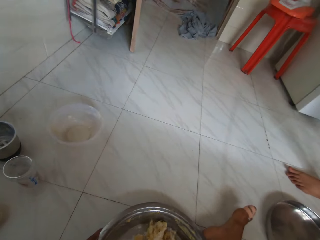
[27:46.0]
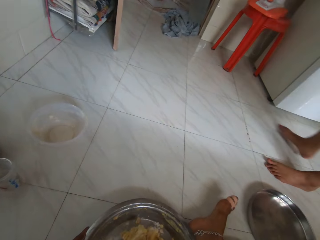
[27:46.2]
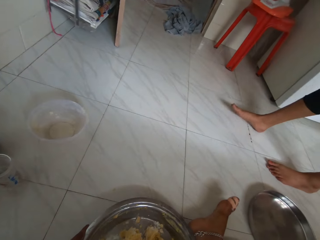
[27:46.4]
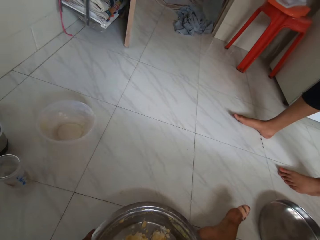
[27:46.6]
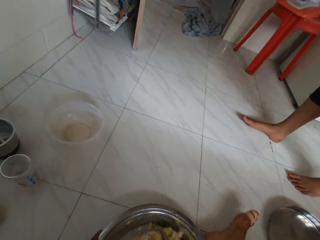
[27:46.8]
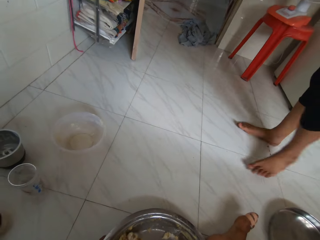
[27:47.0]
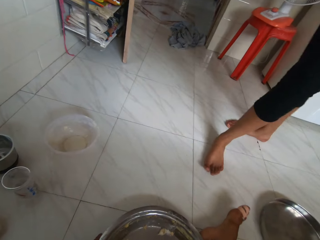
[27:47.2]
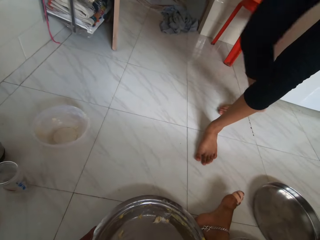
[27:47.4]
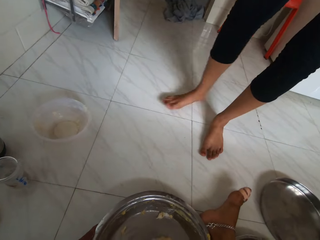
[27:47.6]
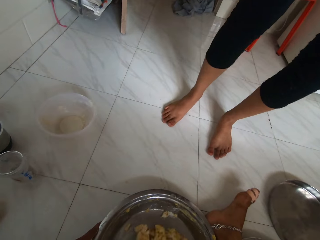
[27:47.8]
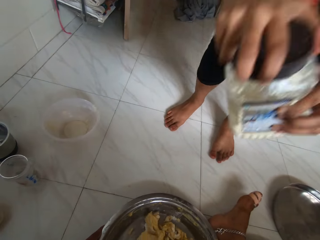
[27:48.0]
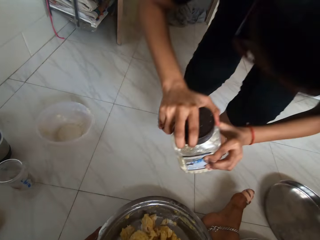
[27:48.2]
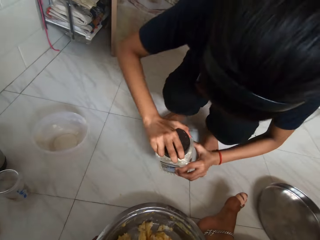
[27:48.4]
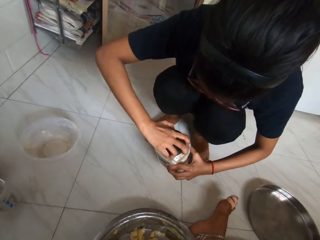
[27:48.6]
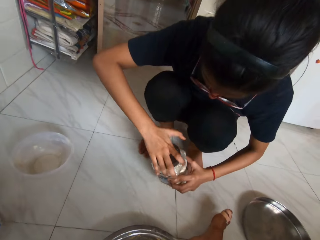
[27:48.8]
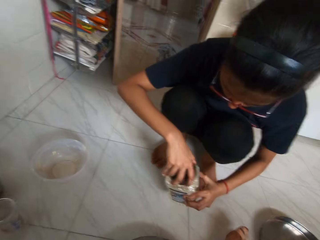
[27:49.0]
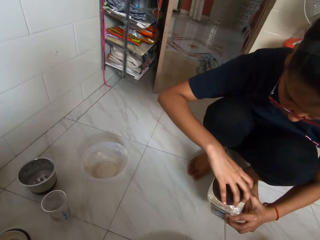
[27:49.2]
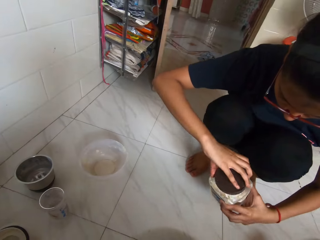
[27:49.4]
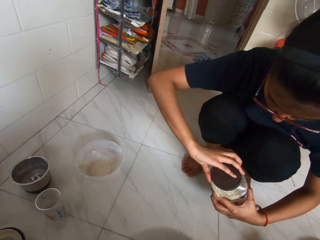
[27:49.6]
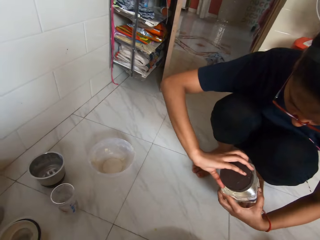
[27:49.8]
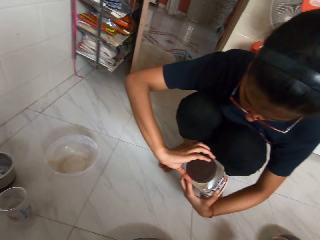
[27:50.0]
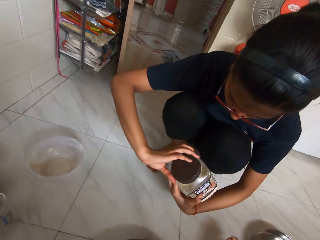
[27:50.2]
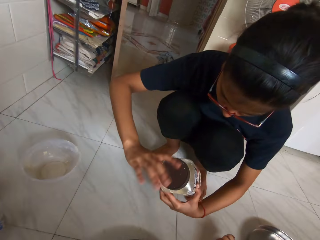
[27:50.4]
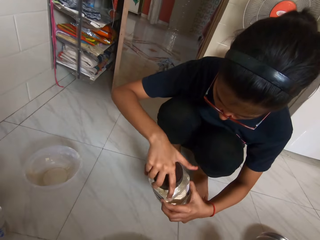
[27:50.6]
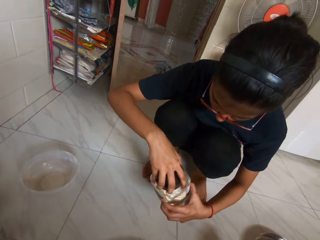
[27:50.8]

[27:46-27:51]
The woman walks back to the camera wearer. She sits on the floor. She opens a plastic container of food powder with her right hand.

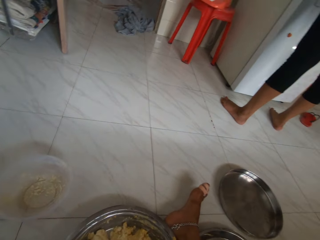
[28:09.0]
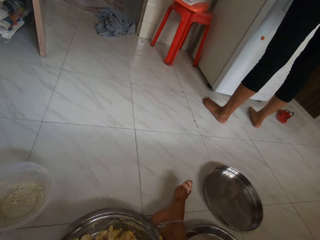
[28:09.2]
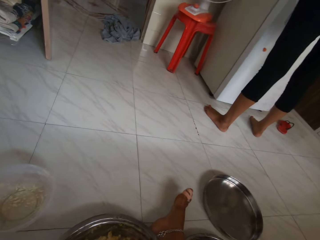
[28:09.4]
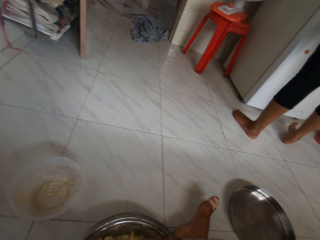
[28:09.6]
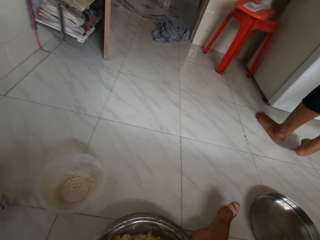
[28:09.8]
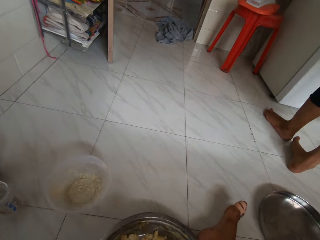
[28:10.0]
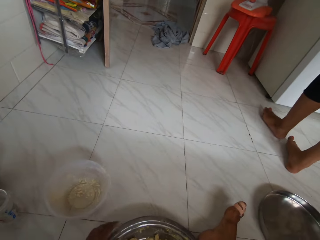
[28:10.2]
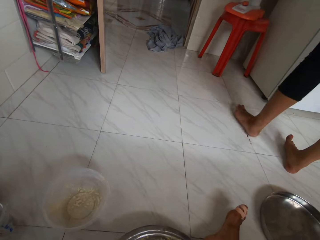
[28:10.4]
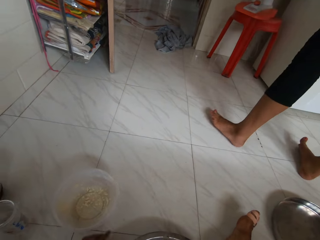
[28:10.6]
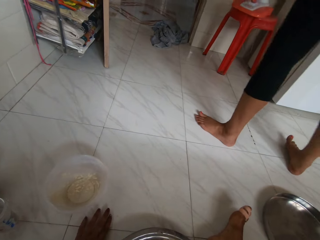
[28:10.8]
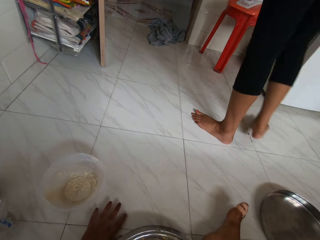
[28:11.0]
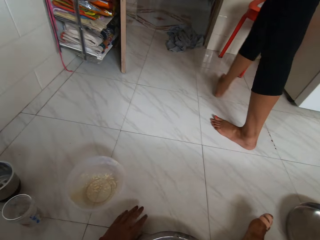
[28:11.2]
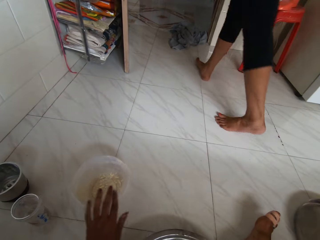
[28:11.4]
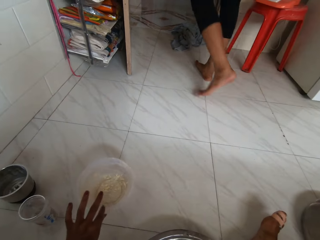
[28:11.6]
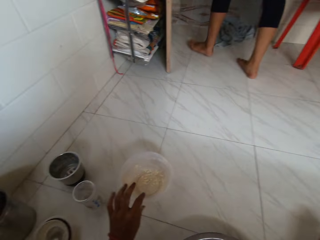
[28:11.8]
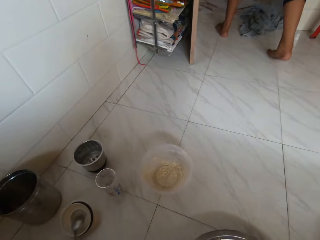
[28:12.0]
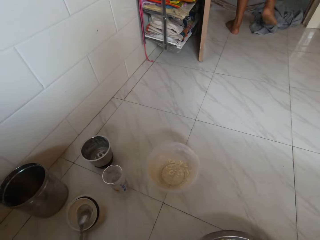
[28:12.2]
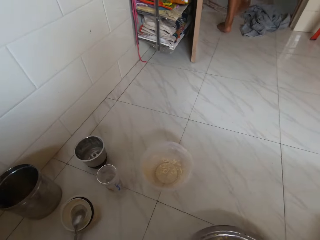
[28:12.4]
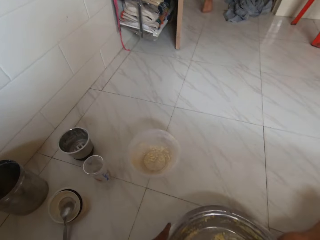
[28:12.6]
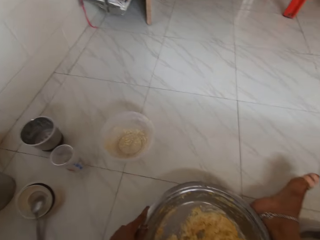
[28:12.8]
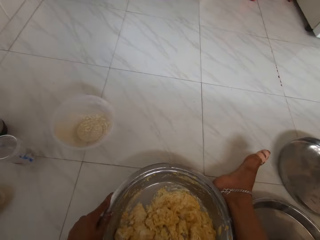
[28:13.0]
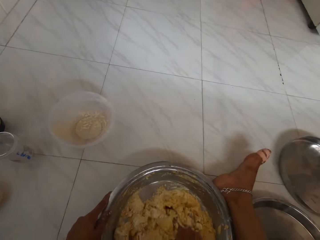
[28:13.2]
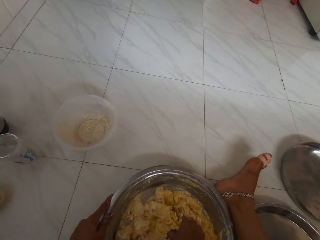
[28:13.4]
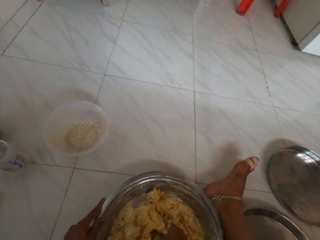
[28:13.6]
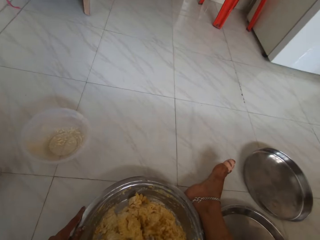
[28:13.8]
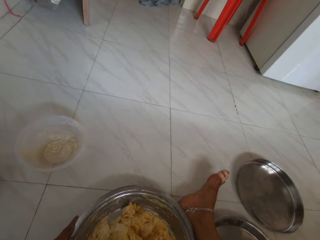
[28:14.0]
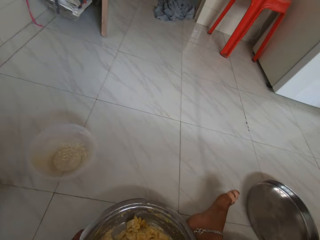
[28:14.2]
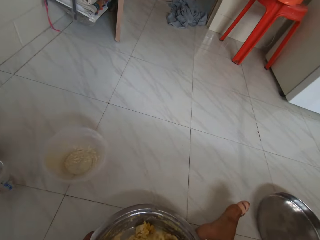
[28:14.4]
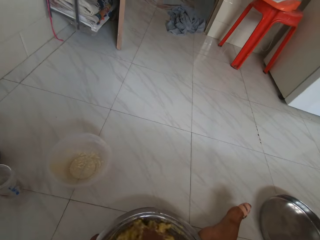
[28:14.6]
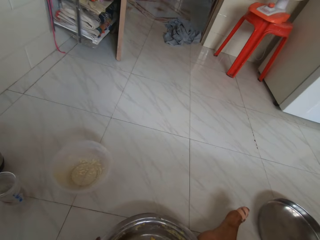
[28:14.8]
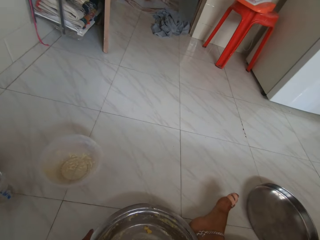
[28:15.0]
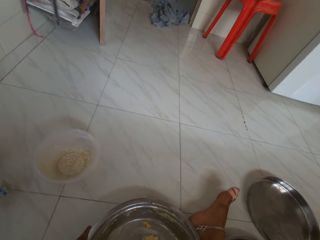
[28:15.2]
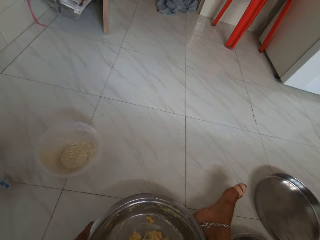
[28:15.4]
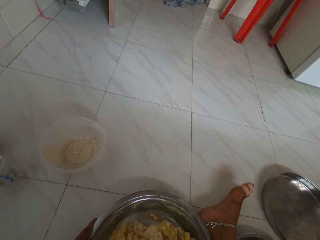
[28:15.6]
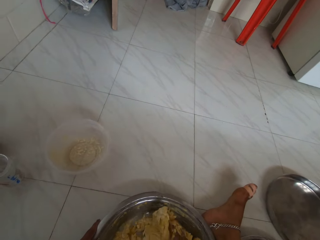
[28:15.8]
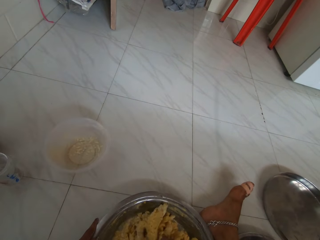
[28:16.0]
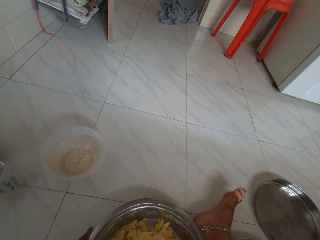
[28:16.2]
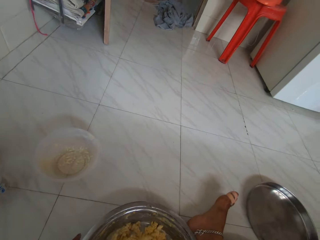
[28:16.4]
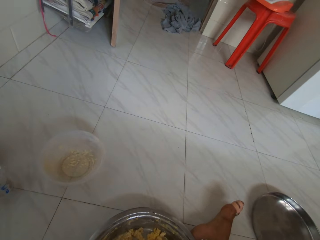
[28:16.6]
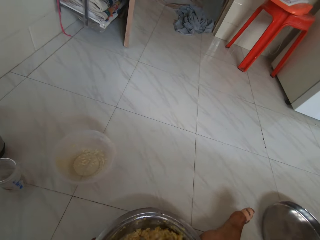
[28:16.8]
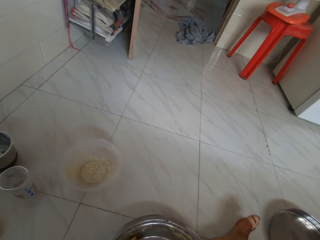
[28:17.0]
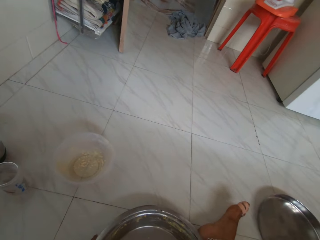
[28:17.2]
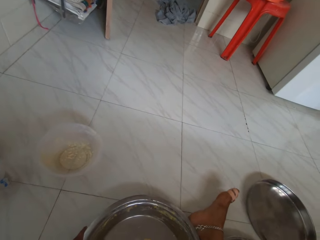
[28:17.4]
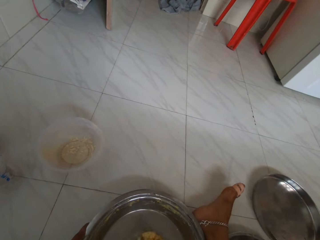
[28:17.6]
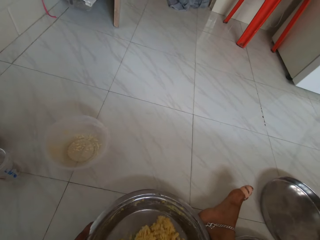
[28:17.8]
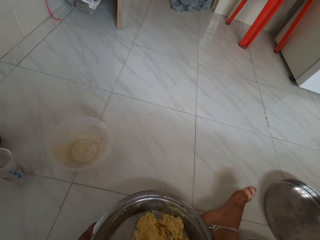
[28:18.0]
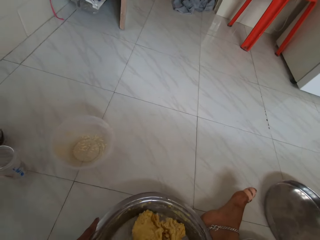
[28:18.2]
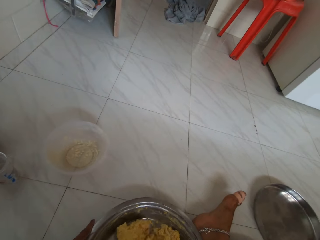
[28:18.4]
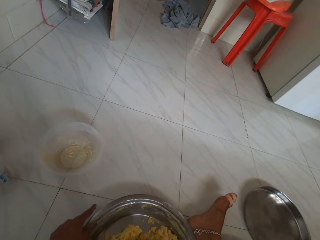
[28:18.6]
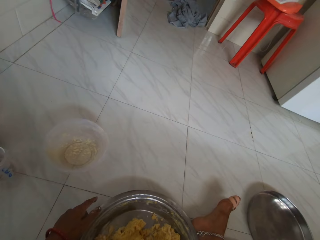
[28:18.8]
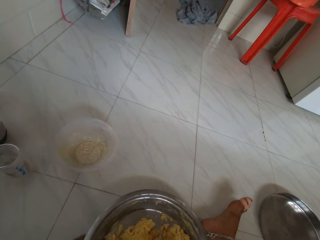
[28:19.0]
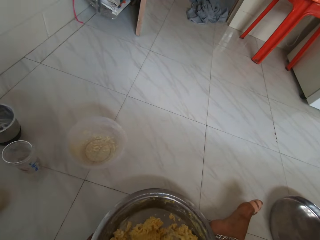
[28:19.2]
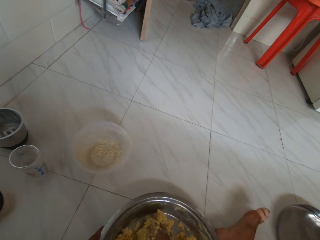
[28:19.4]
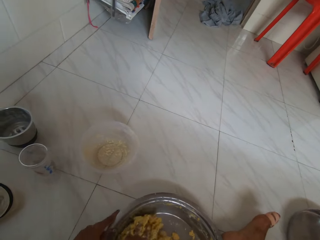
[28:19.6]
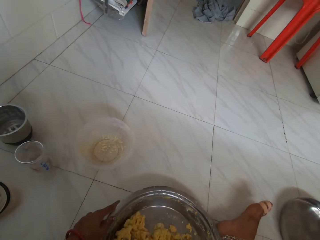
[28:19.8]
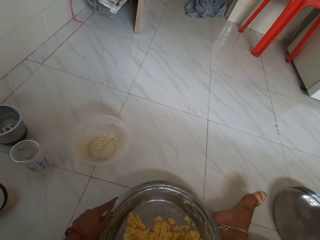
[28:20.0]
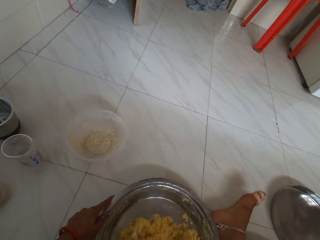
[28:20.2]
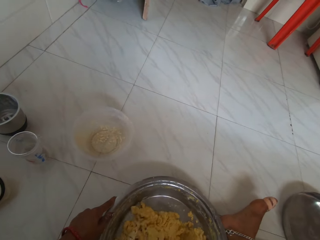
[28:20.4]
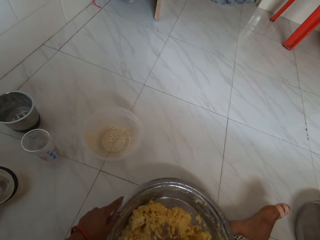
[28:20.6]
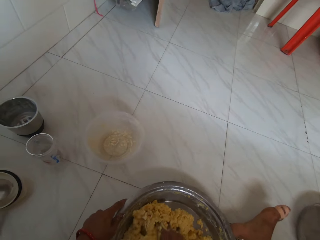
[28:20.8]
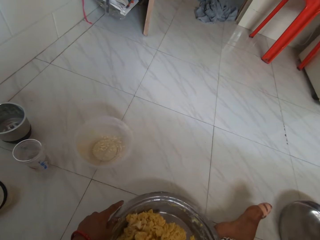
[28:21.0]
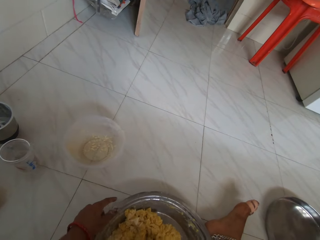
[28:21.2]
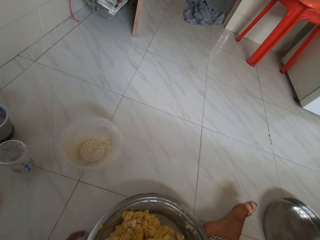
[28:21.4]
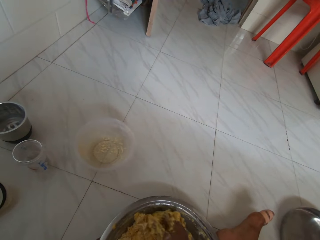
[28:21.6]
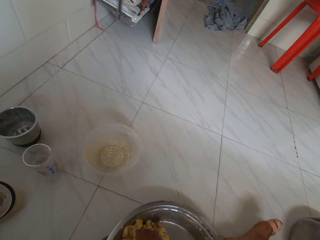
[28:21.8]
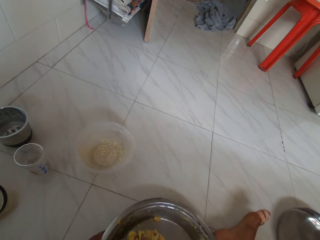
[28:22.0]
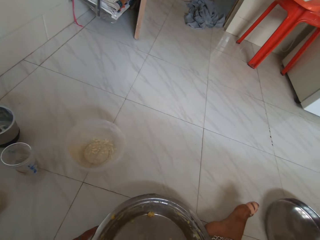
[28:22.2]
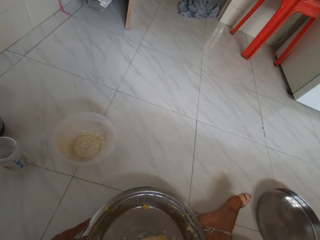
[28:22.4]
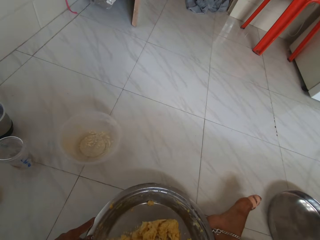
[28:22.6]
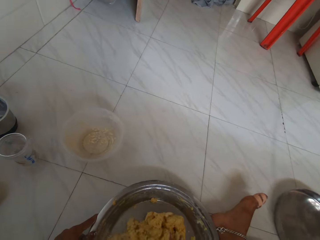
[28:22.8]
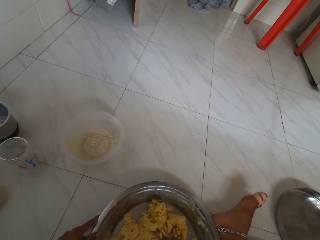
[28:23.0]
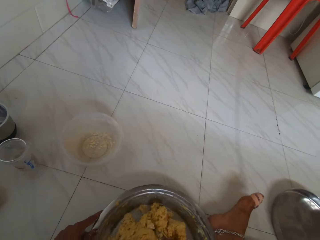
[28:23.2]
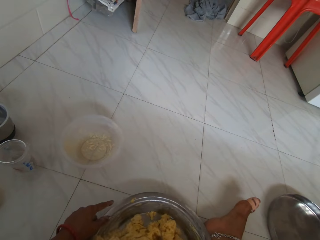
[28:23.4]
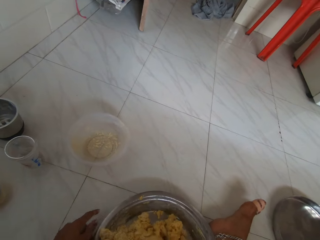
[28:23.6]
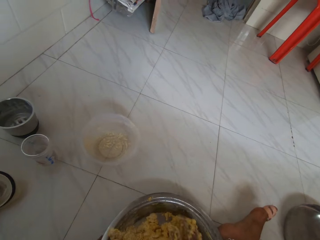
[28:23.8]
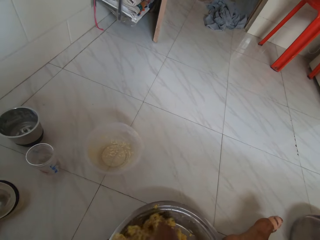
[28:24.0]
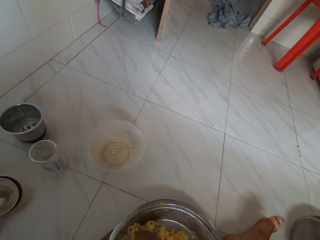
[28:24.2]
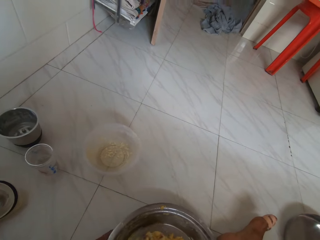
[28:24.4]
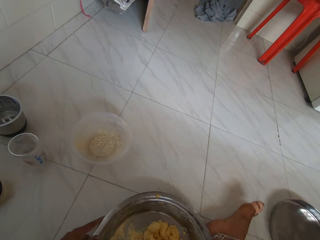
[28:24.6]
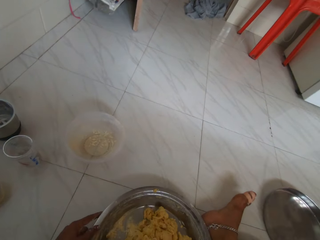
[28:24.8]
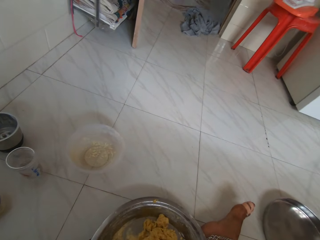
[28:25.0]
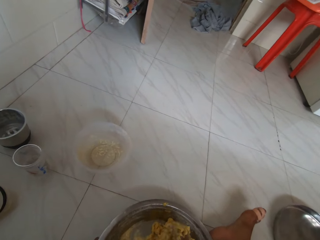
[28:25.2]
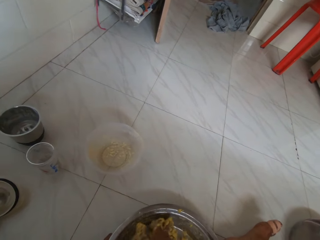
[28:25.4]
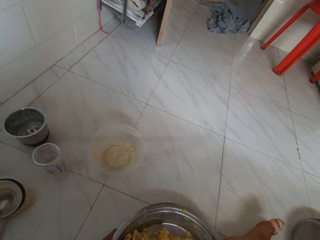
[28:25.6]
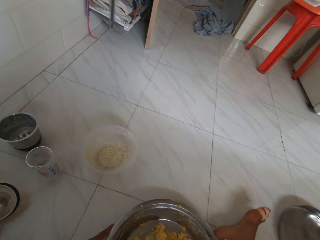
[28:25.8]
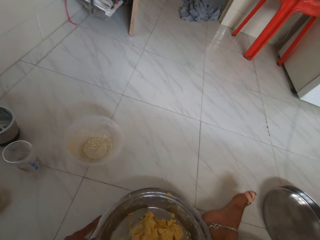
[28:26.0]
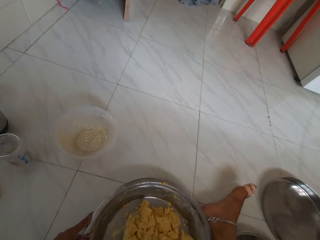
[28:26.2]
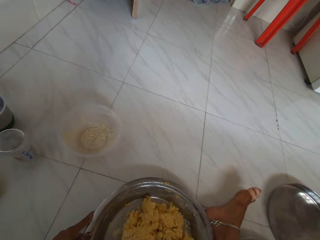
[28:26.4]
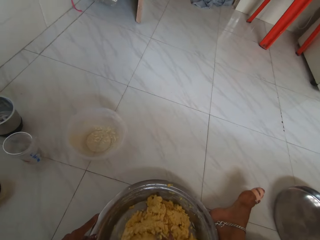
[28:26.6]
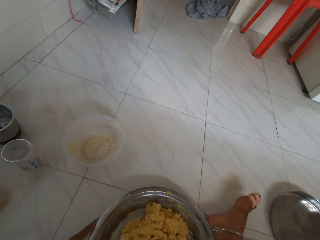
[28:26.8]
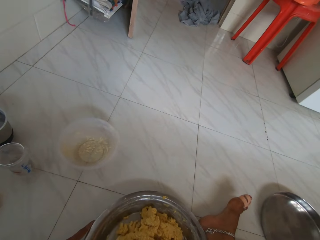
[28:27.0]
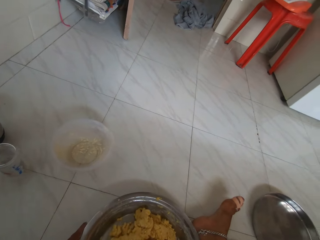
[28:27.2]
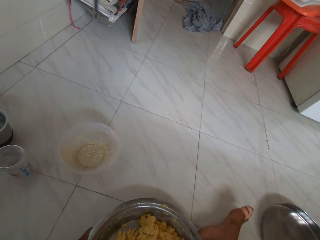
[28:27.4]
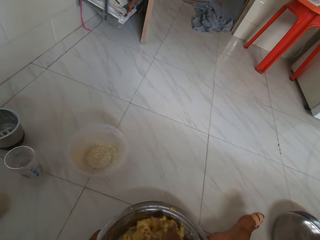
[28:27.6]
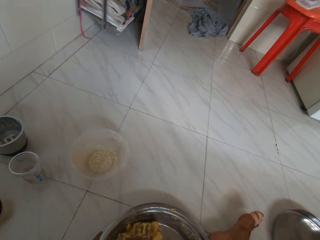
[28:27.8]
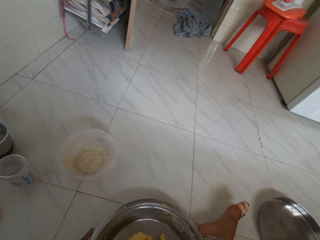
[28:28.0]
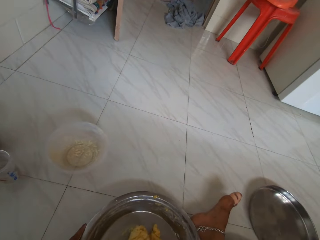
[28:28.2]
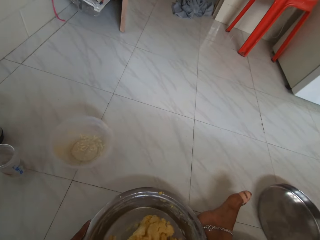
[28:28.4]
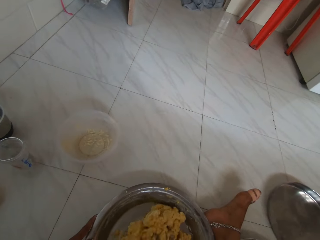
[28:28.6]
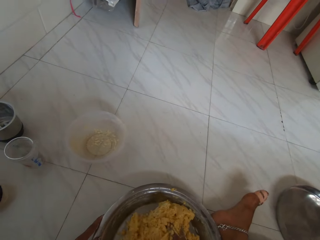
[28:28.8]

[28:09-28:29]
The woman walks out of the kitchen. The camera wearer pushes the bowl. She kneads dough in the bowl. She adjusts the plate with her left hand. She stirs the dough in the plate with her right hand. She adjusts the plate with her left hand. She stirs the dough in the plate with her right hand.
